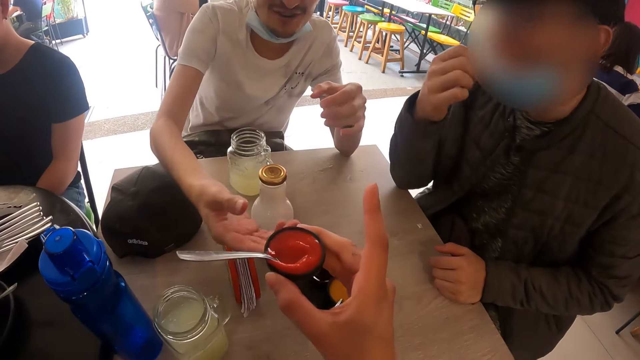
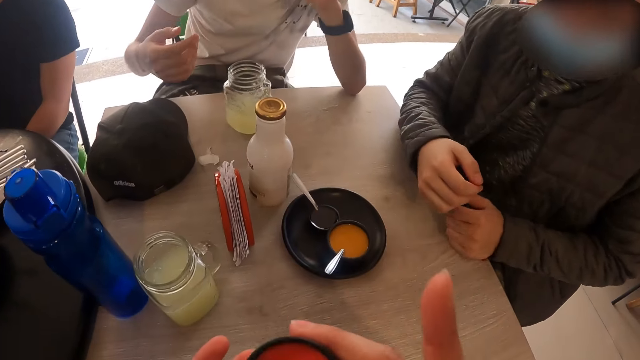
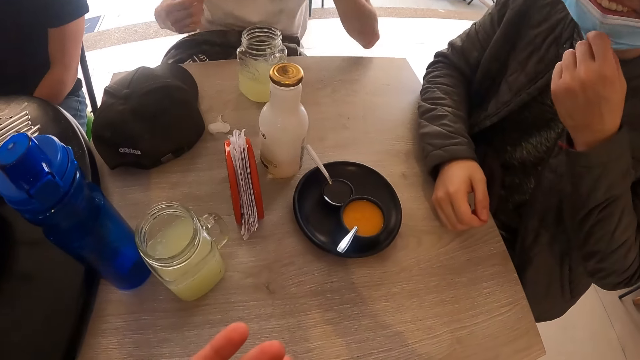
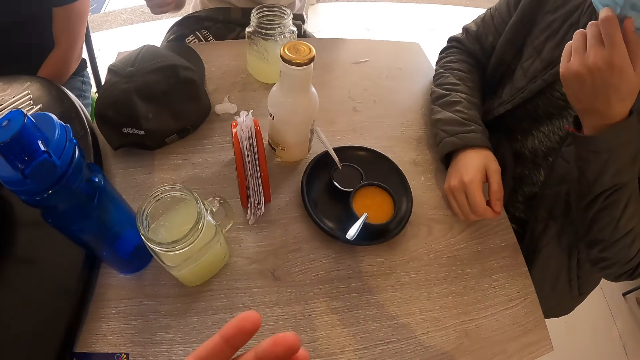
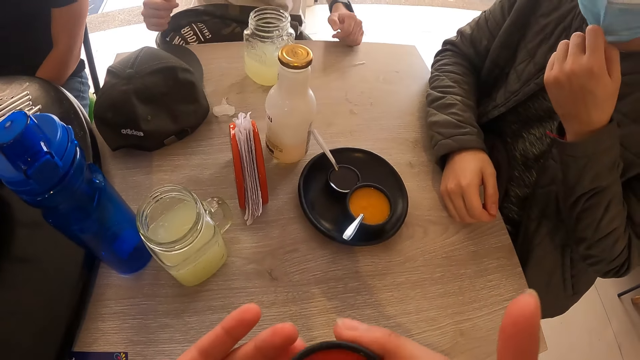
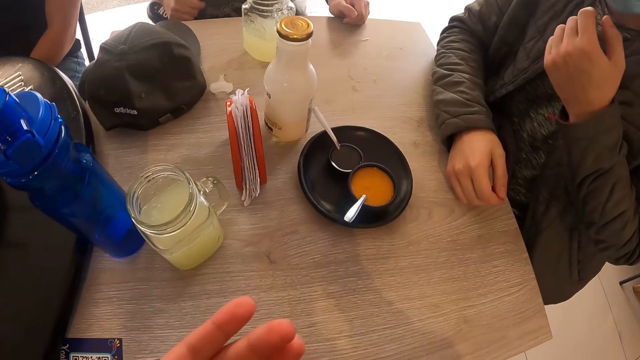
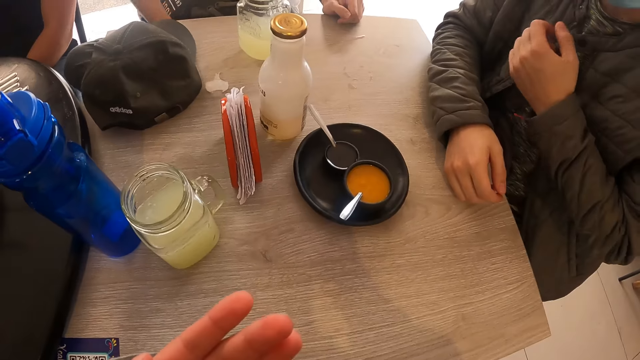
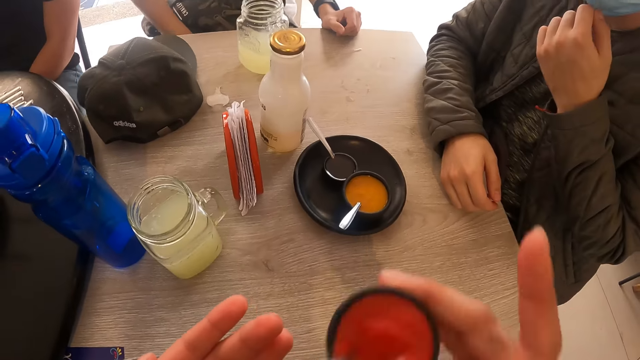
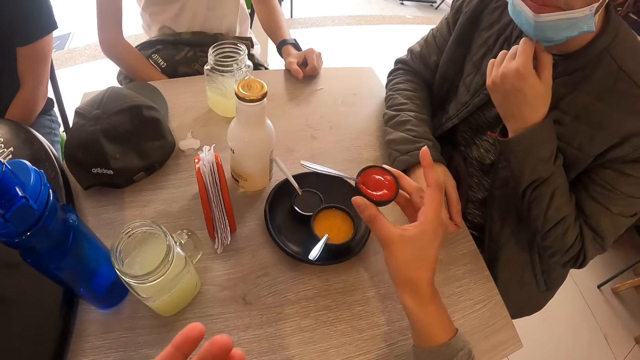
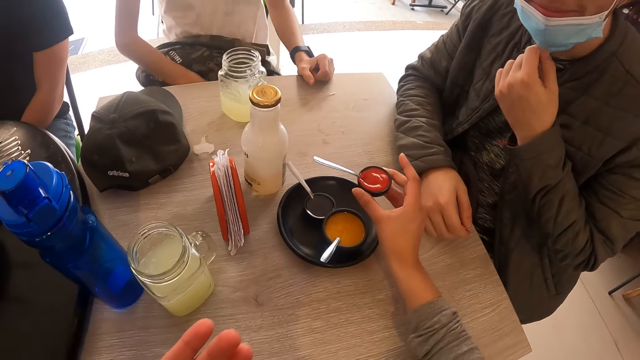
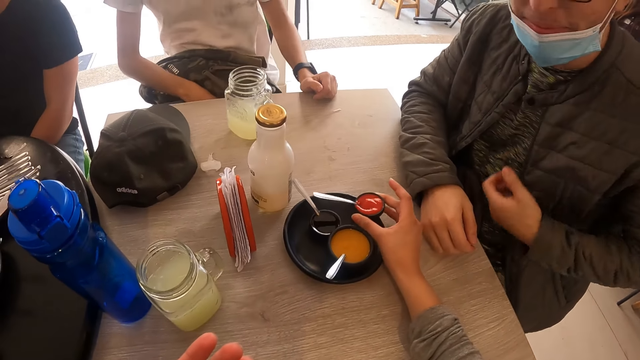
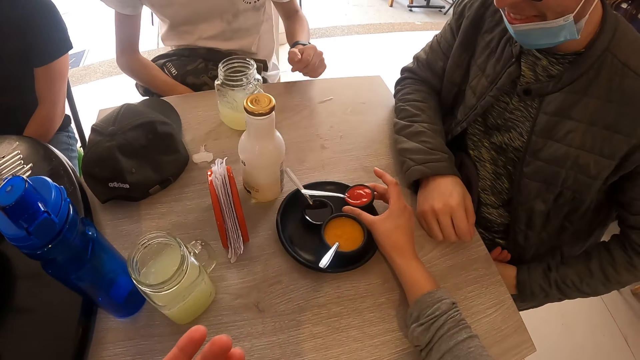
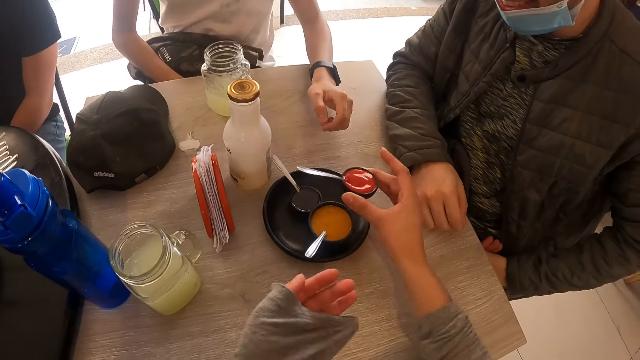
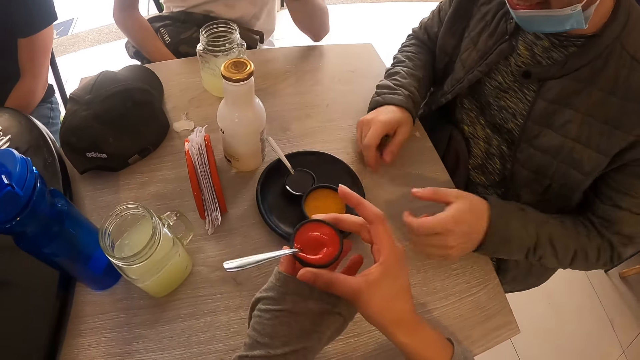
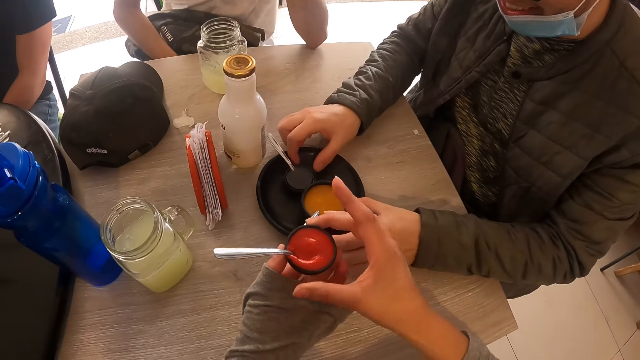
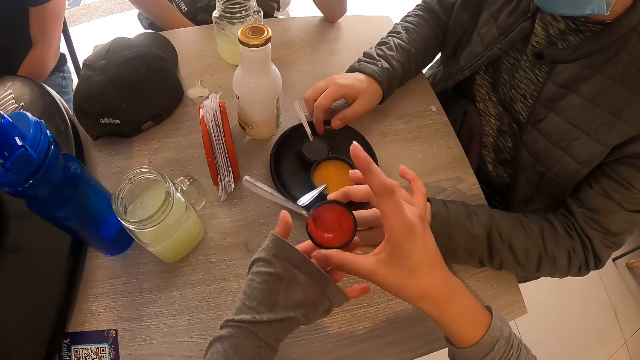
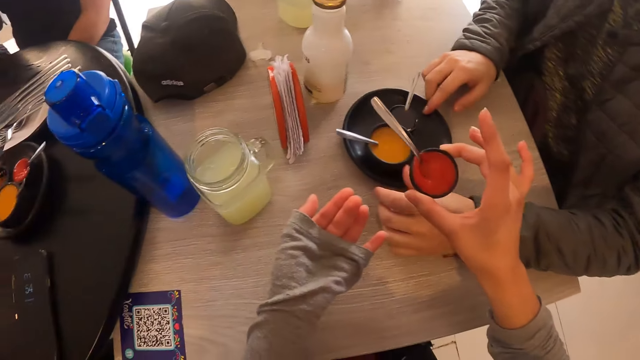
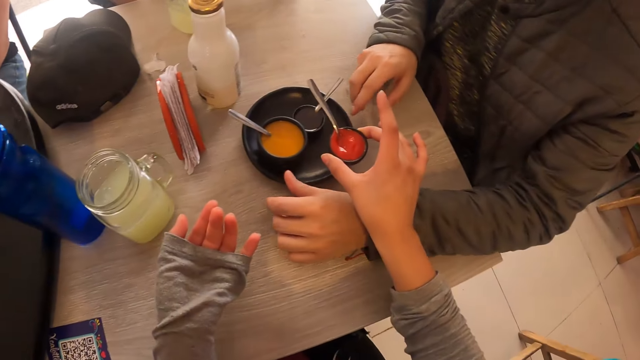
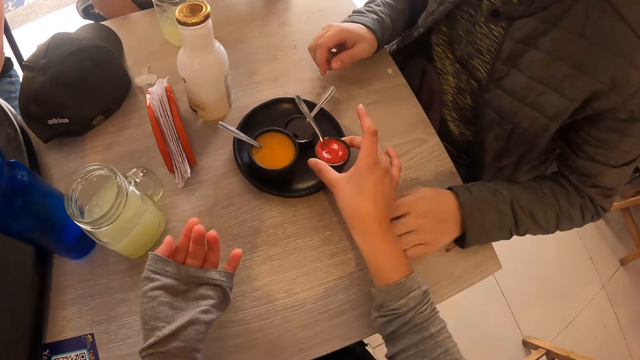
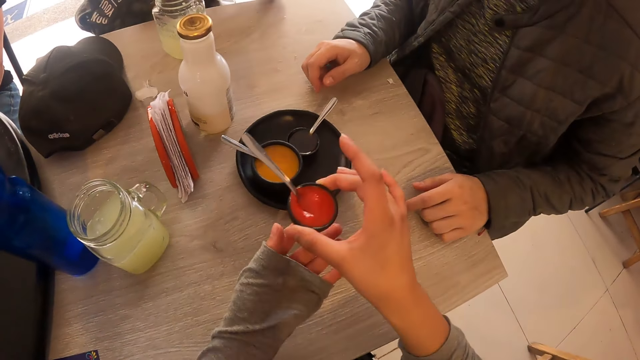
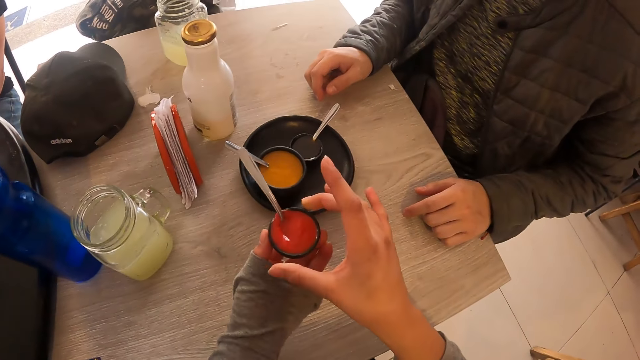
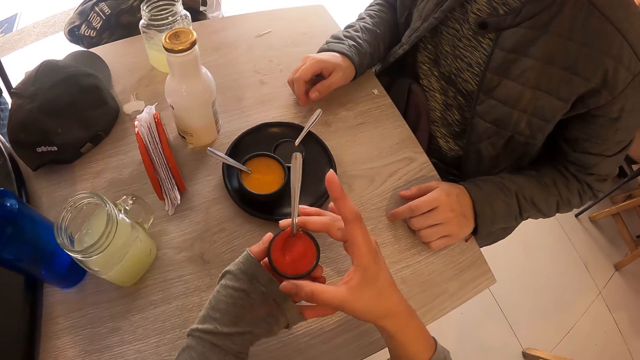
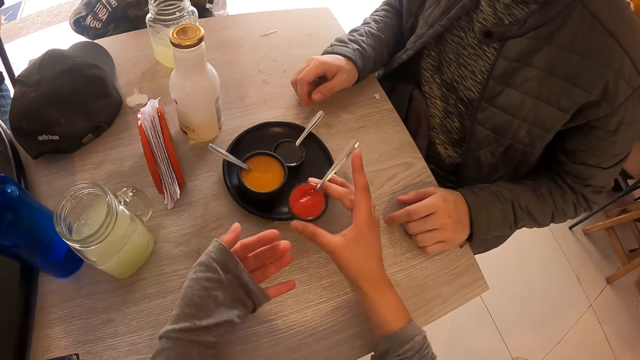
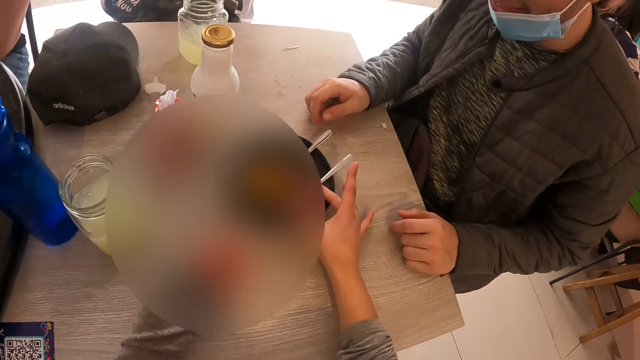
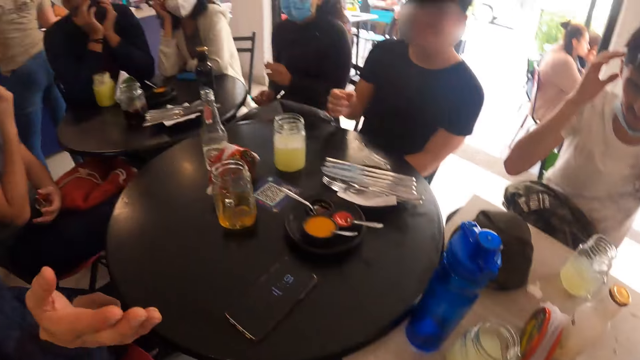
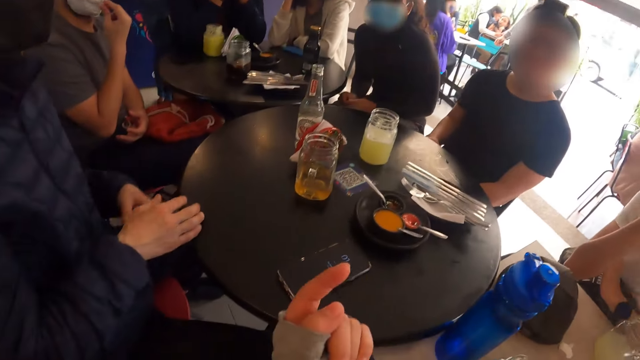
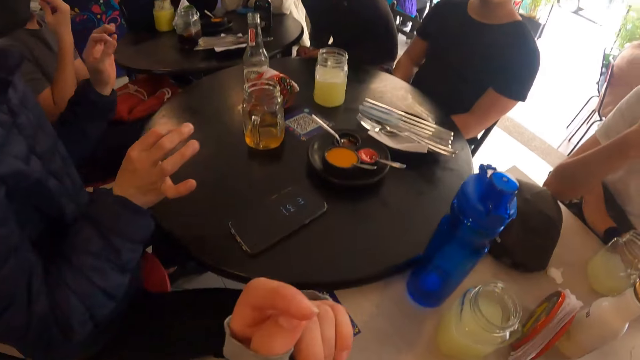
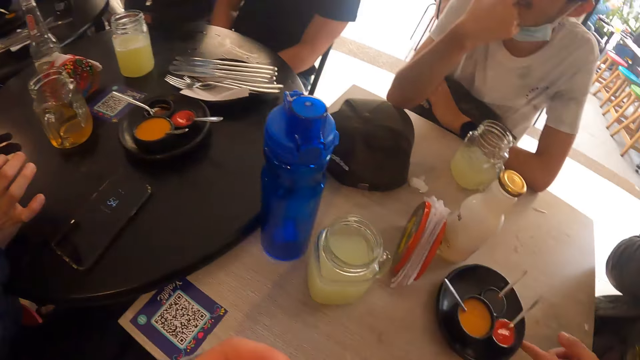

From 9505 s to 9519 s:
The camera wearer drinks from the ketchup bowl in his right hand. A man adjusts a nose mask on his face with his left hand. The camera wearer licks something from the ketchup bowl or saucer. They touch the plate with the ketchup bowl in his right hand. They drop the saucer of something on the table. They hold the ketchup bowl with both hands in the eatery. The man adjusts the plate on the table with both hands. The camera wearer holds the saucer of something in her left hand. They touch the plate with the ketchup bowl in his right hand. They hold the ketchup bowl with both hands in the eatery. They move the saucer of something in her hands. They drop the ketchup bowl on the plate on the table with both hands.

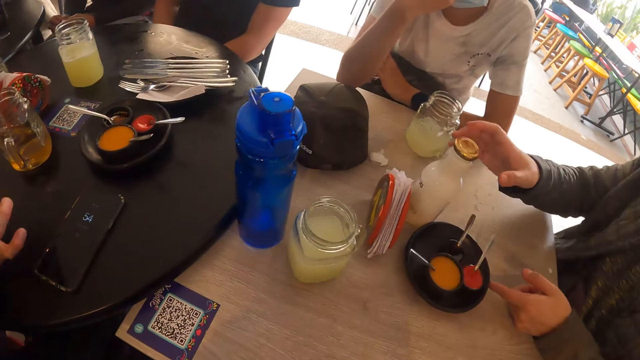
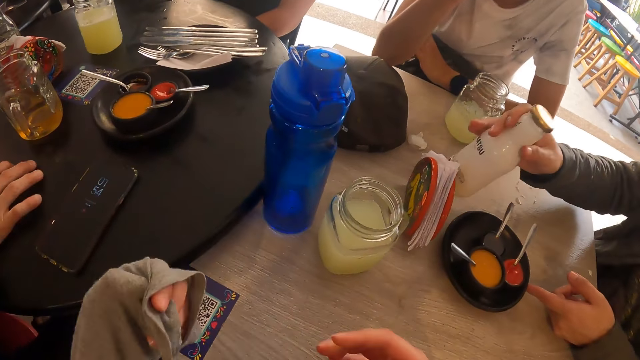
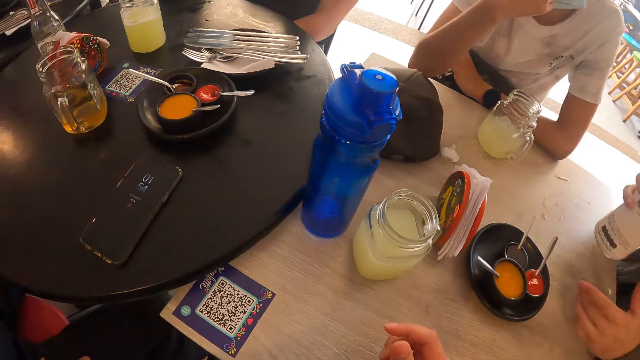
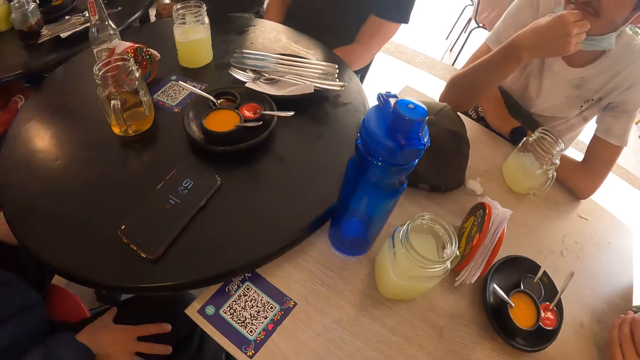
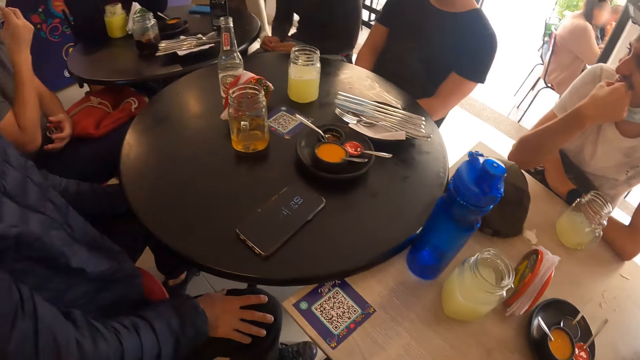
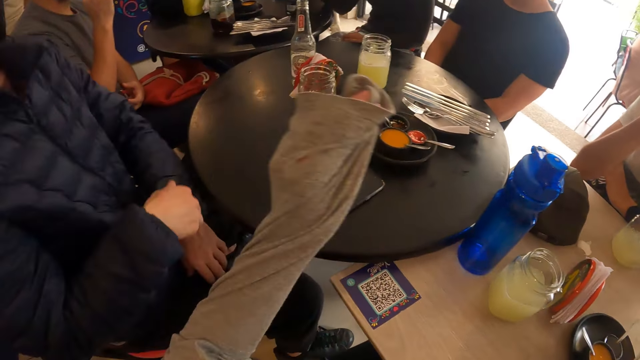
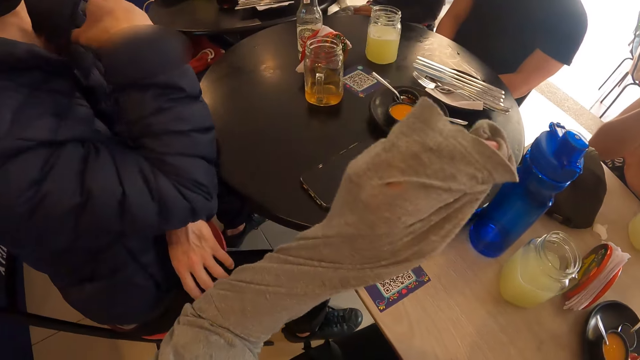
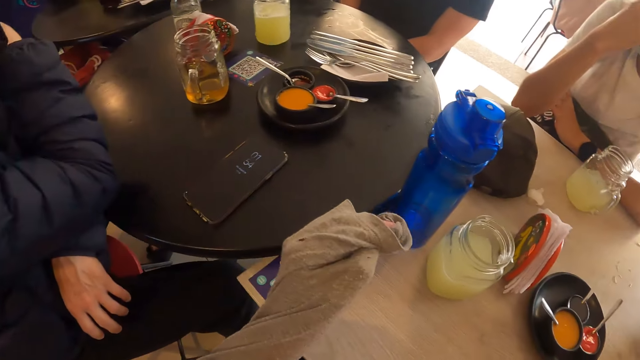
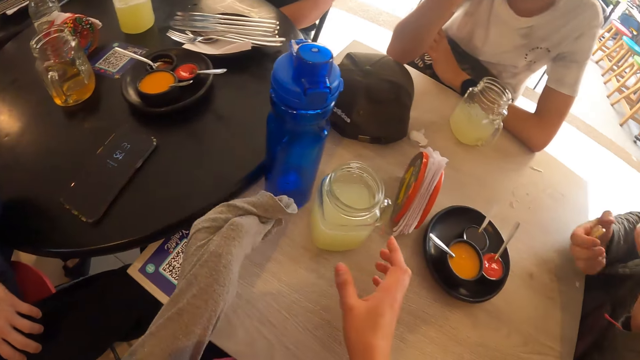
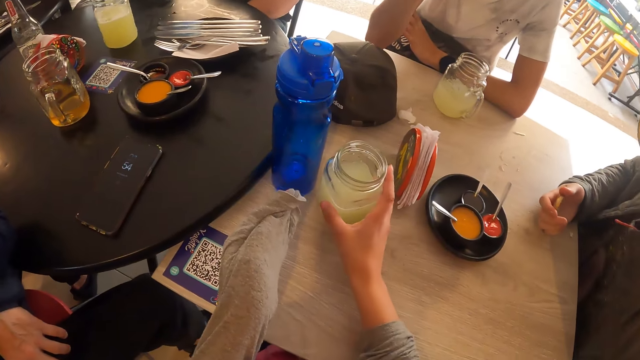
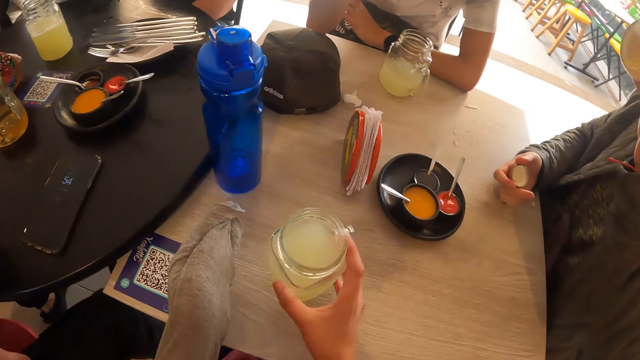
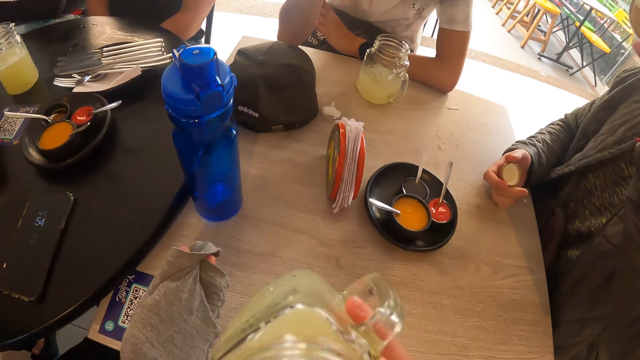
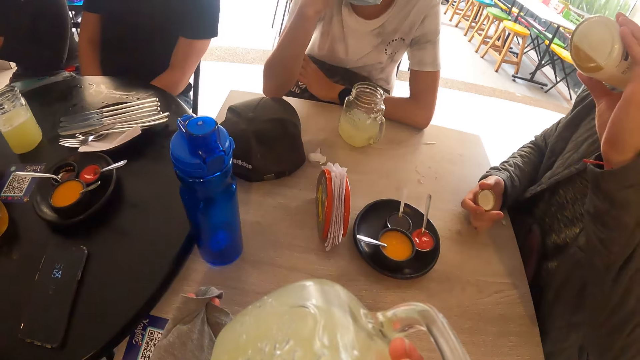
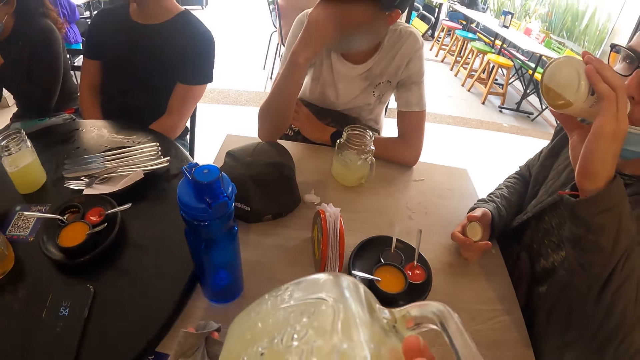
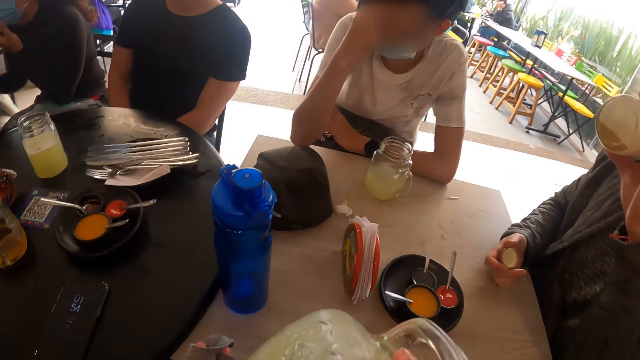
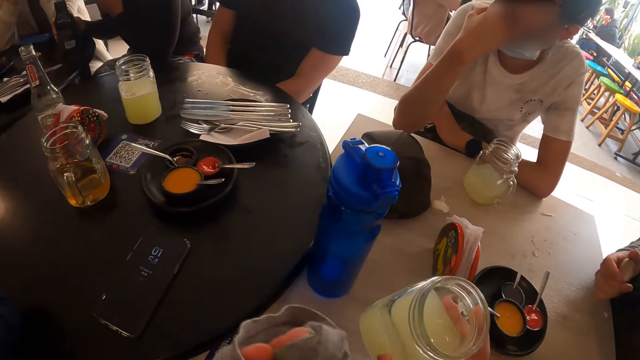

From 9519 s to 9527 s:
A man picks up a bottle of juice from the table with his right hand. The camera wearer gestures using his hands. The man holds the bottle of juice with both hands in the eatery. The camera wearer picks up the glass of lemonade or mug from the table with his right hand. He holds the mug using his hand. He drinks from the glass of lemonade in his right hand.
